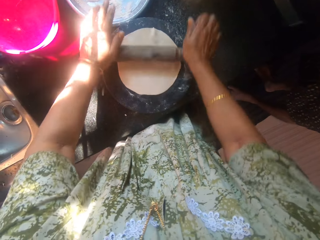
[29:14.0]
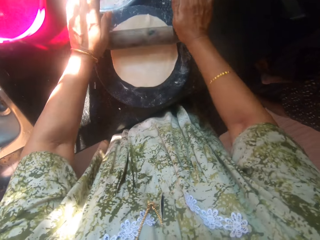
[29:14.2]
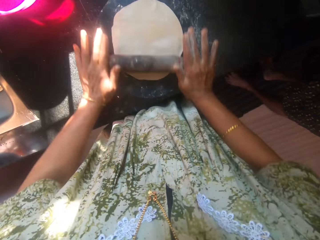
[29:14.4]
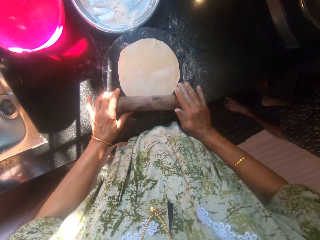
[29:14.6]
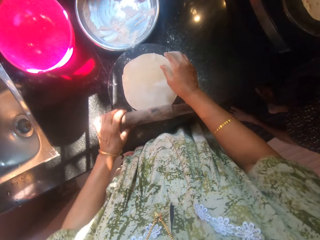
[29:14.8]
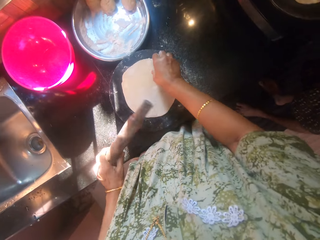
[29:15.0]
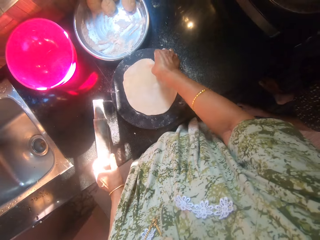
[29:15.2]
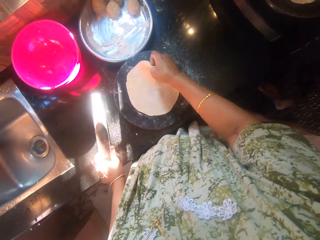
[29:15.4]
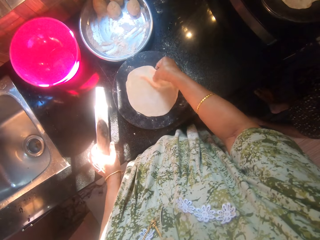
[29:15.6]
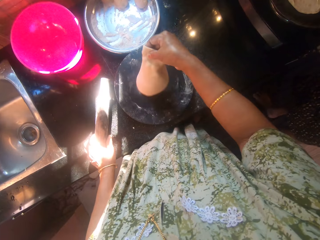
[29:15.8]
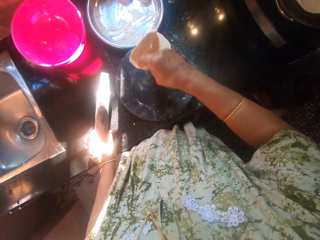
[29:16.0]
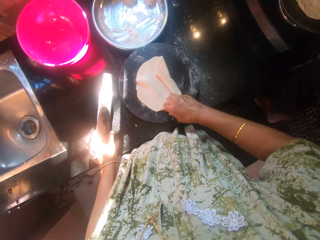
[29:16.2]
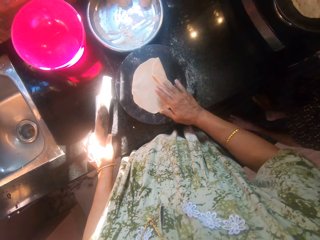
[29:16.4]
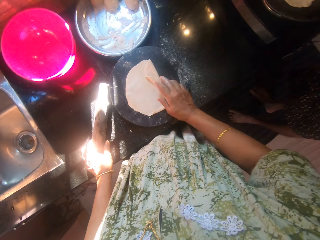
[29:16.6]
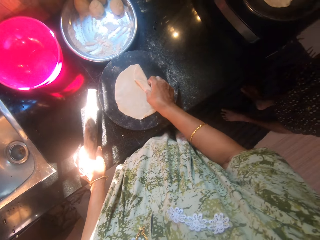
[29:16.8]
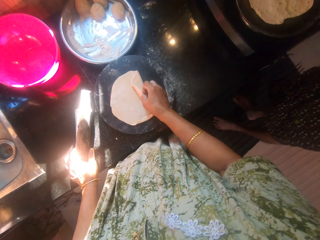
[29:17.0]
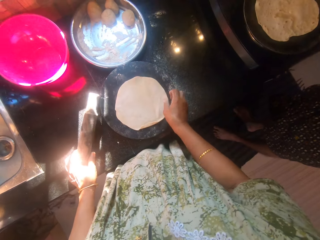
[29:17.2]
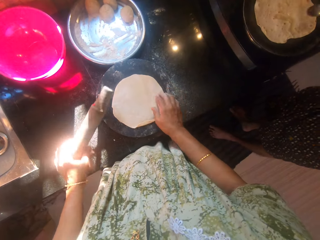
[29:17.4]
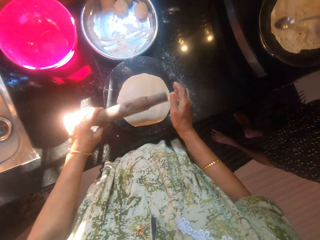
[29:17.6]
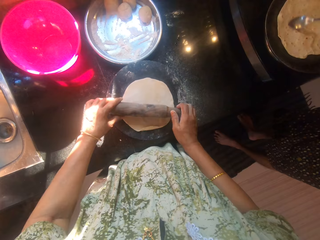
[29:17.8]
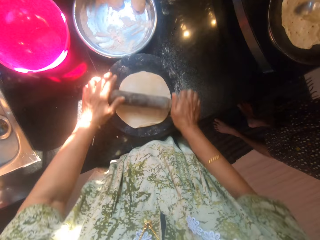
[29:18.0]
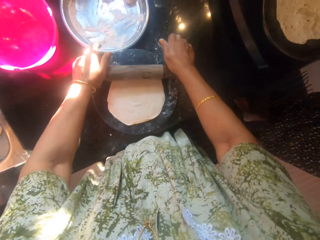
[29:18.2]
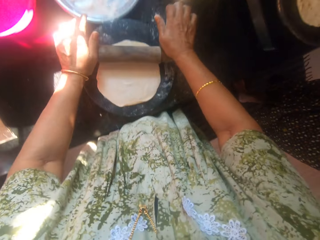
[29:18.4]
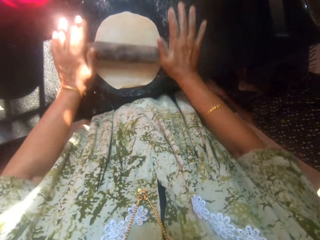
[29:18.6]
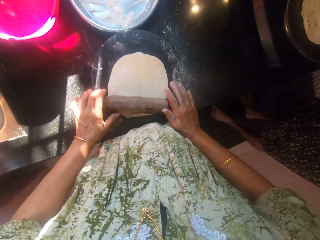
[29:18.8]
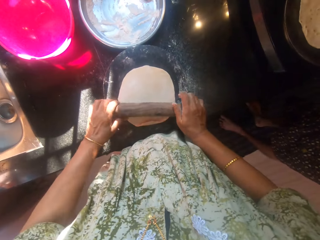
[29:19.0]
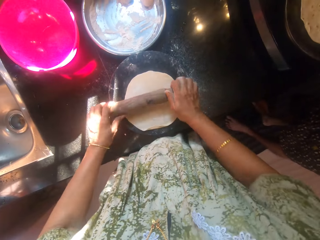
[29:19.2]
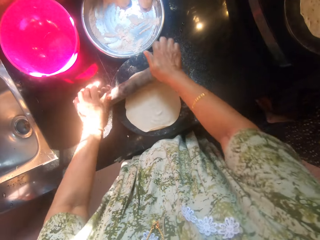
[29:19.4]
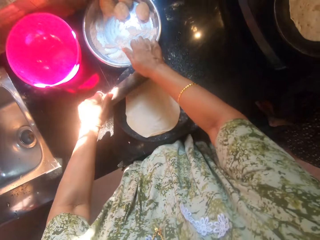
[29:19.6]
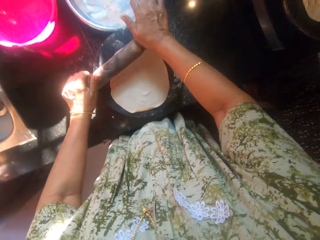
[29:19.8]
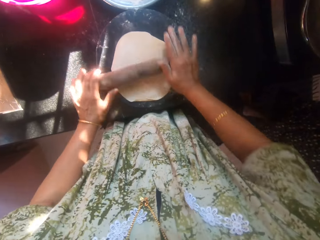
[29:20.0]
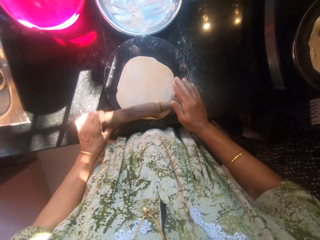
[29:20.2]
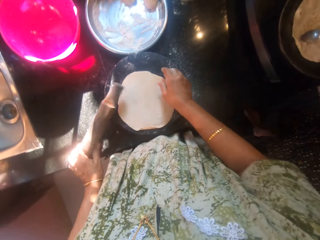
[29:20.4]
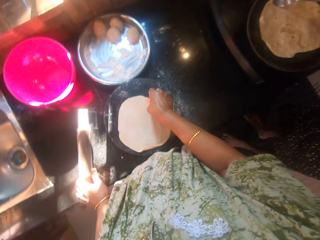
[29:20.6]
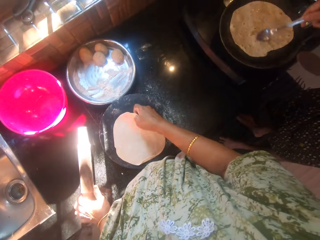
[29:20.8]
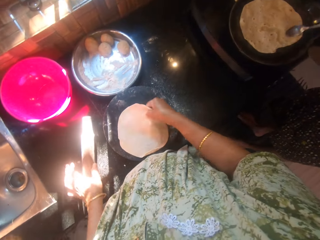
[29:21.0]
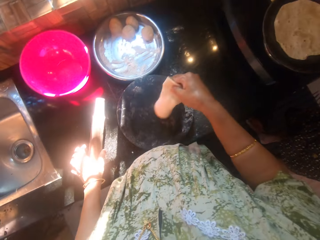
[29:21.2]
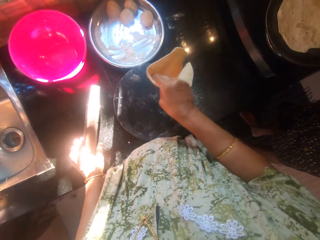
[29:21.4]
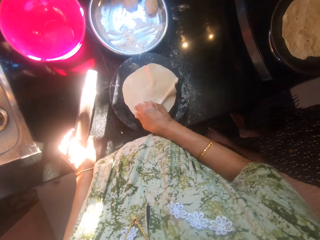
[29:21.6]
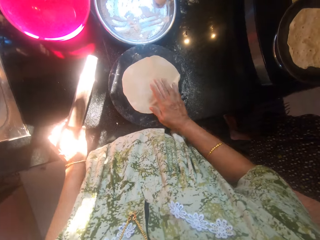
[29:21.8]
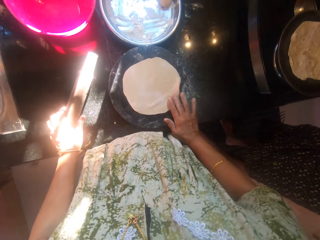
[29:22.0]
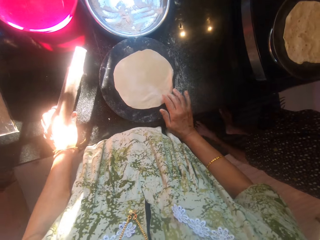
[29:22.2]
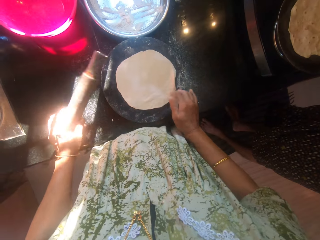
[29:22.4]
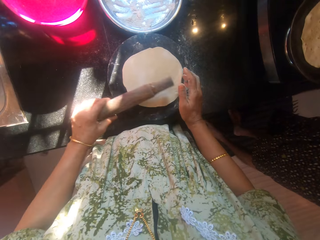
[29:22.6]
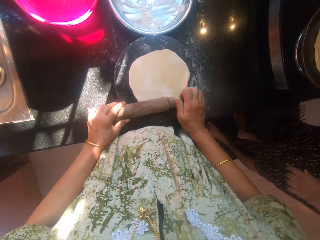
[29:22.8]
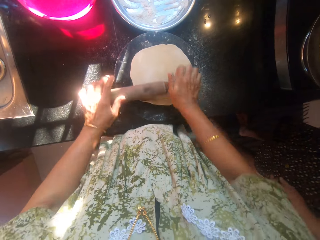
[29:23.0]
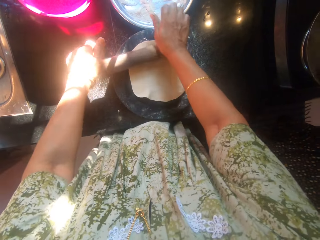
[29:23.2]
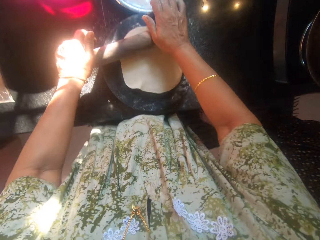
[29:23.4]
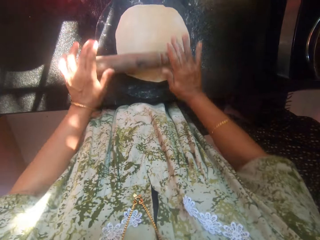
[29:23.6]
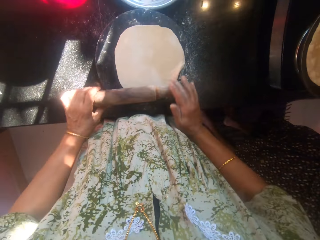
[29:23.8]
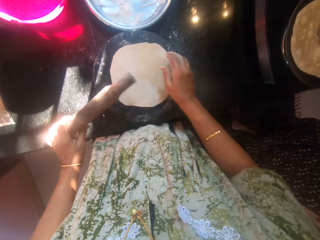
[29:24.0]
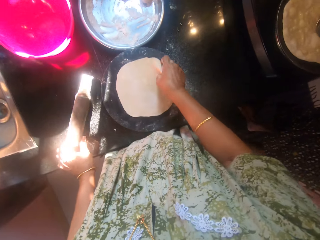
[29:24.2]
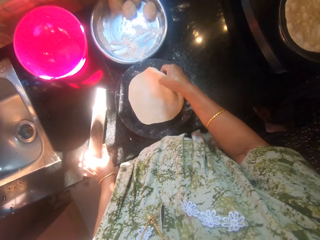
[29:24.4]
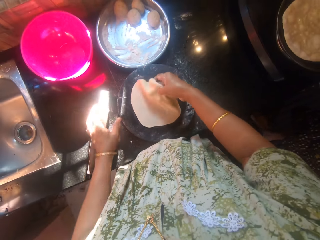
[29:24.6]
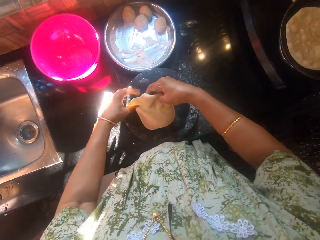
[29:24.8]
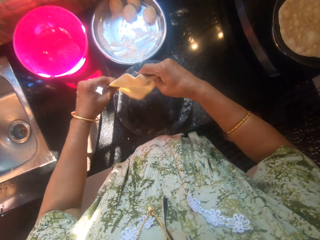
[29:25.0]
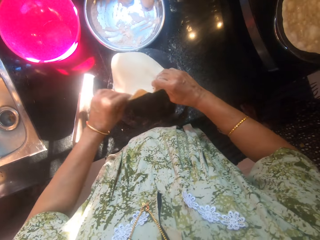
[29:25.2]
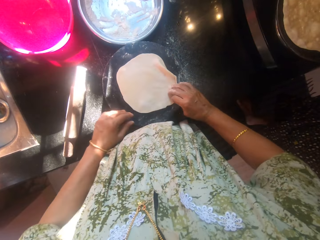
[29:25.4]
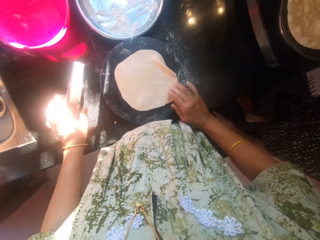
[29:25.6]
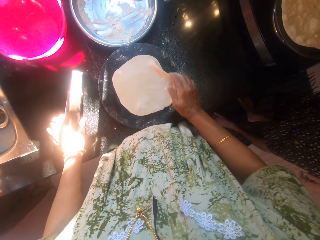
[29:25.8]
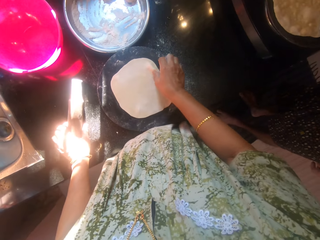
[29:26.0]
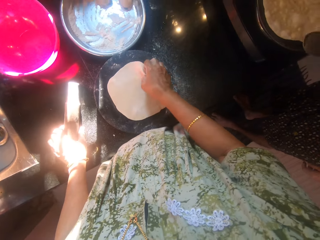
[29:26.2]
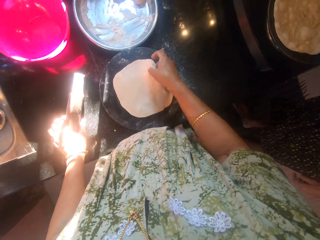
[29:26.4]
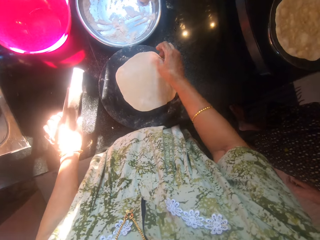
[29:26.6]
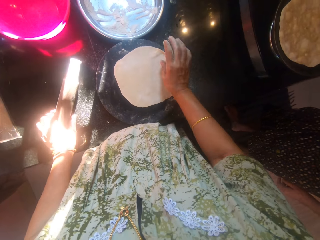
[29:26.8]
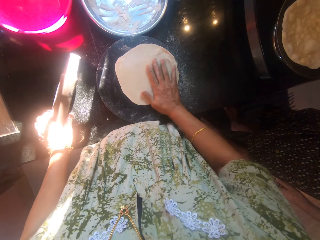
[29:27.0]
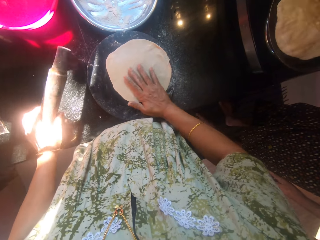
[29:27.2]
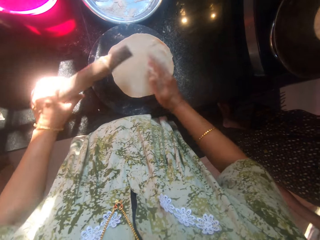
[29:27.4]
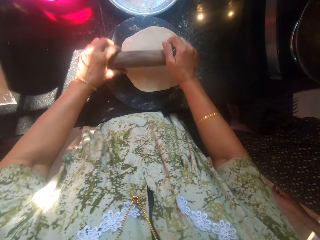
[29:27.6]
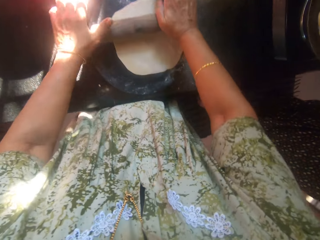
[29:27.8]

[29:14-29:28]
The camera wearer flattens the other dough with the rolling pin on the roti wood. She turns the other dough around. She flattens the other dough with the rolling pin on the roti wood. A man applies oil to the other dough on the frying pan. The camera wearer turns the other dough around. The man smears oil on the roti. The camera wearer flattens the other dough with the rolling pin on the roti wood. She turns the other dough around and drops the rolling pin on the counter. She picks the rolling pin from the counter with her left hand. The man flips the other dough on the frying pan with the spoon.

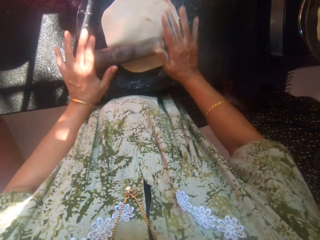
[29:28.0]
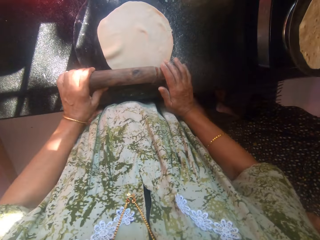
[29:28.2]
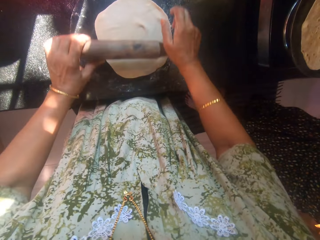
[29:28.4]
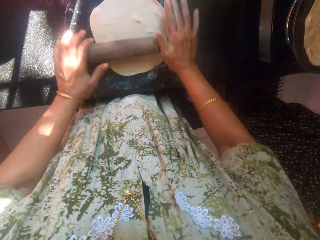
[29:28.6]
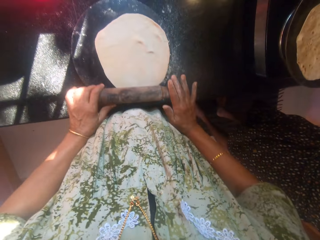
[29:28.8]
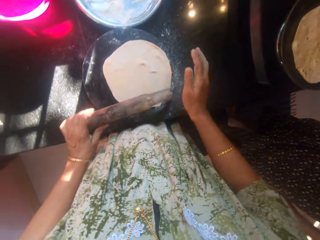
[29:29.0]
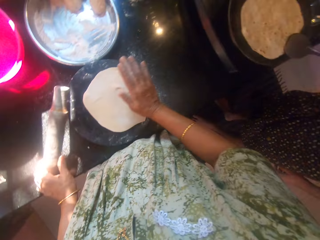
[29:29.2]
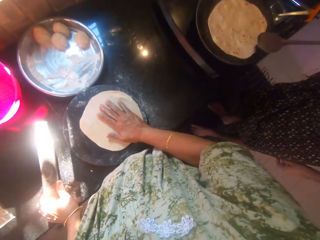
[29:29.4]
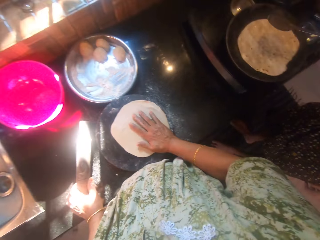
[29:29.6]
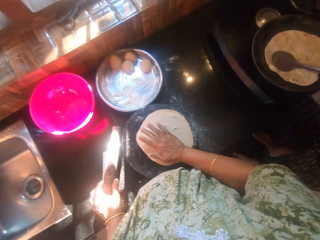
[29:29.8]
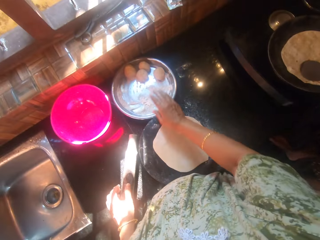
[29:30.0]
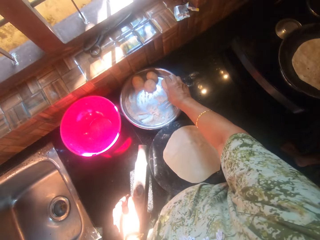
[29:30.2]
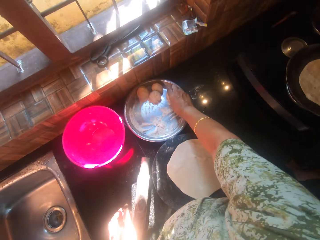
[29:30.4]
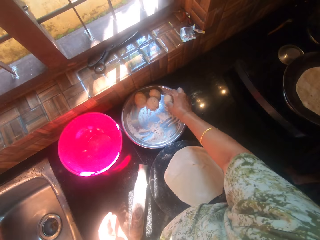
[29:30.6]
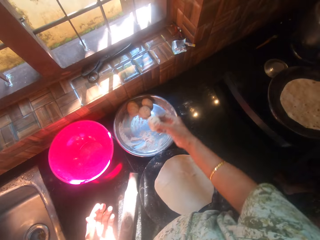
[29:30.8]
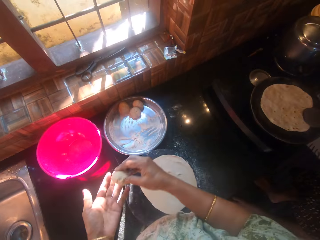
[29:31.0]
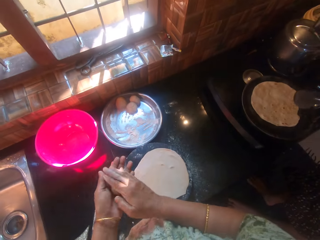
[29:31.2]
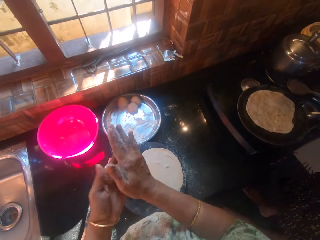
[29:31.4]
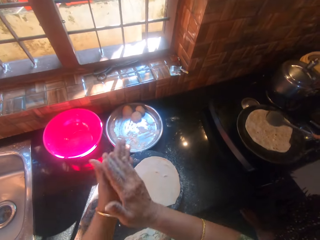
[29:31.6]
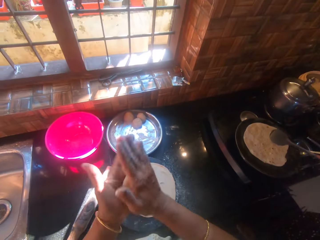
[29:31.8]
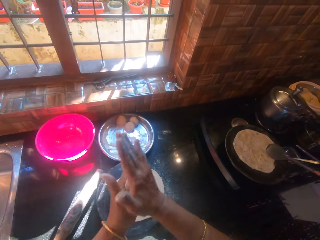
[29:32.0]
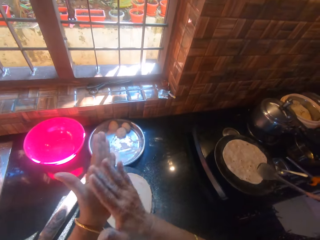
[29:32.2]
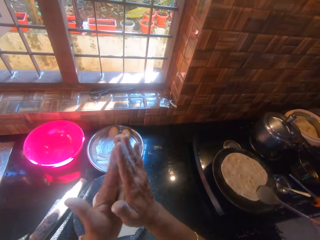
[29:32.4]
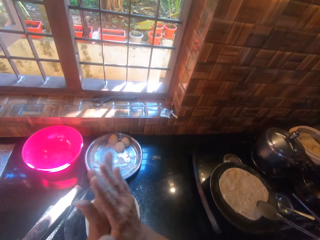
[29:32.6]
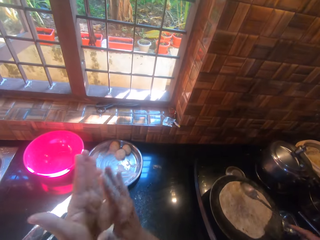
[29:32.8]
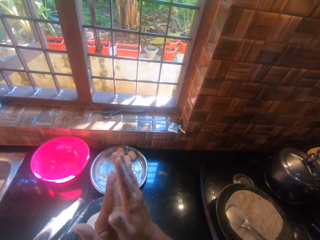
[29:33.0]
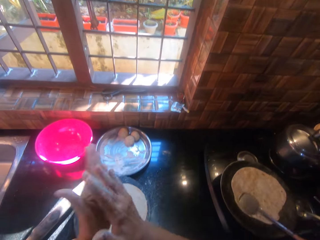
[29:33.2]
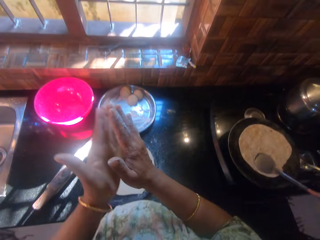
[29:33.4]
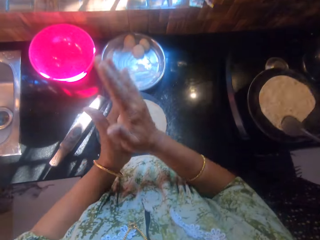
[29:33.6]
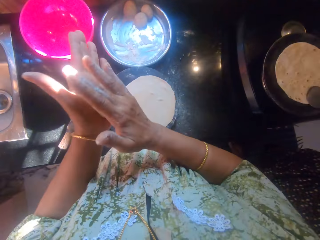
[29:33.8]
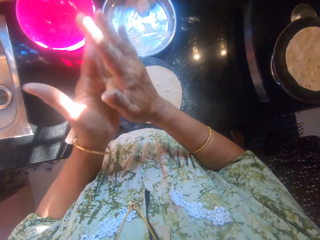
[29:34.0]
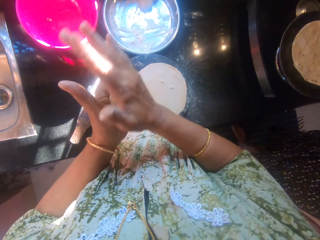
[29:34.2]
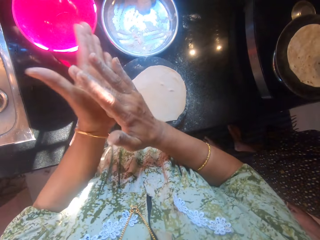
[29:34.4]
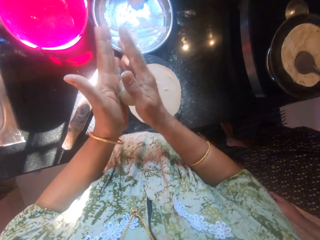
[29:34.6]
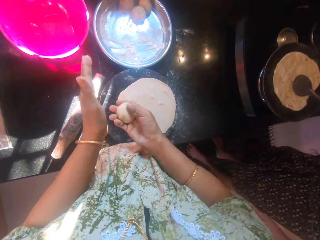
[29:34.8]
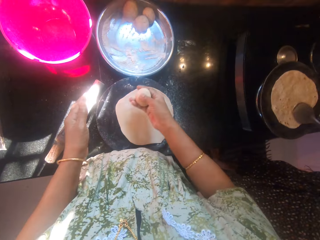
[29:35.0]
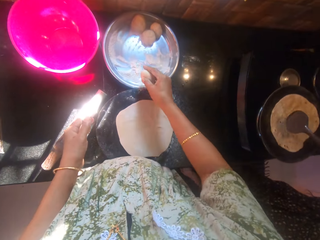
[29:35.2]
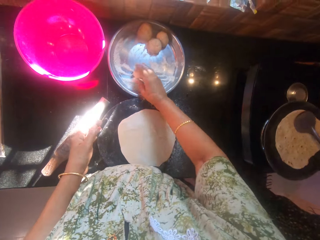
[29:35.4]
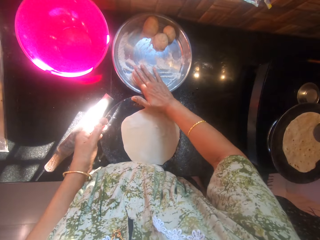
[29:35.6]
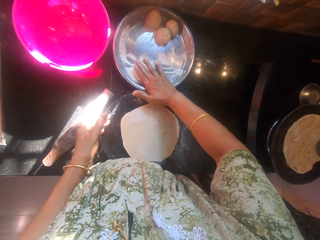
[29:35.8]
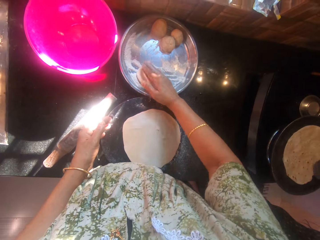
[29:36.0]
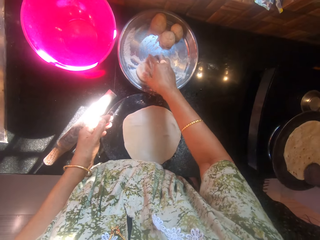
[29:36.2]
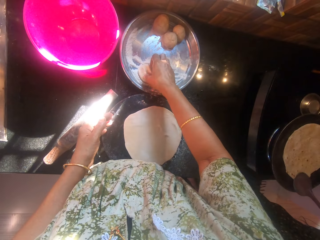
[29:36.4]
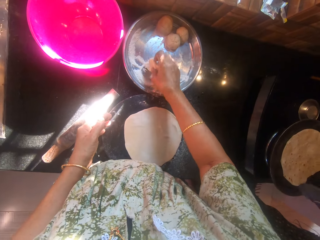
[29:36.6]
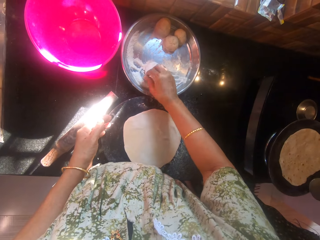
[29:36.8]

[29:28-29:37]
The camera wearer flattens the other dough with the rolling pin. A man compresses the other dough on the frying pan with the spoon. The camera wearer pats down the other dough with her right hand and drops the rolling pin on the counter. The man smears oil on the roti. The camera wearer picks another dough from the stainless bowl with her right hand and rolls the other dough with her hands. The man smears oil on the roti. The camera wearer compresses the other dough on the stainless bowl. She puts the dough on the flour.
